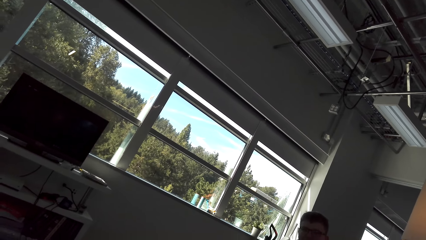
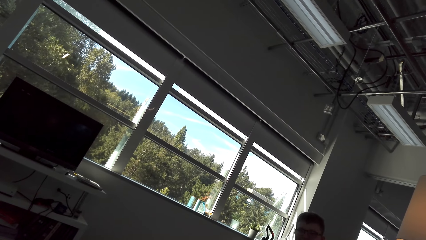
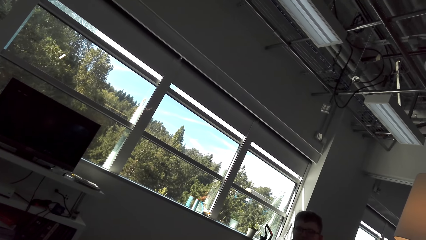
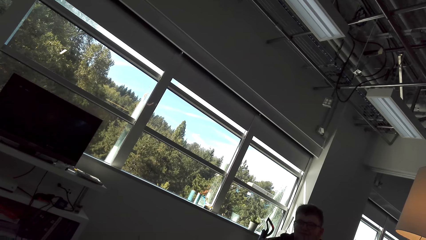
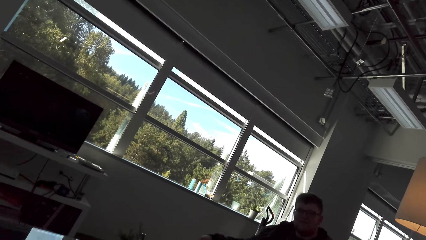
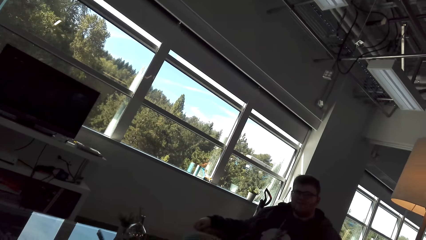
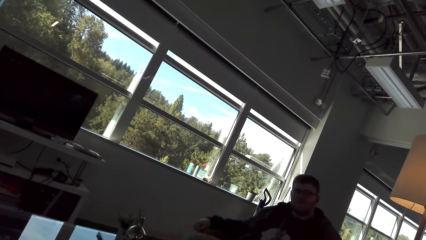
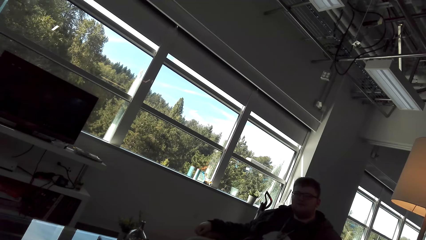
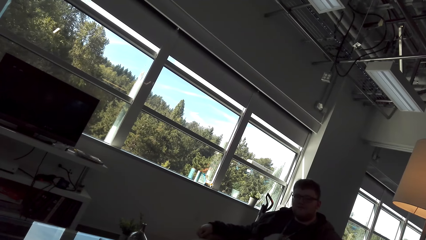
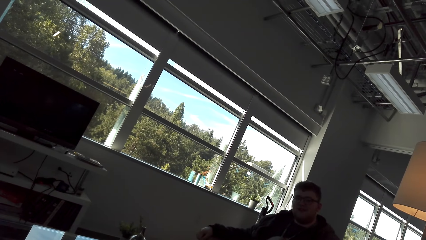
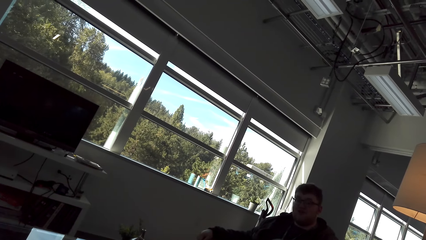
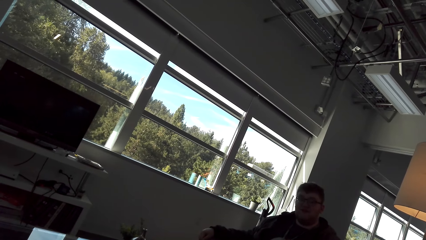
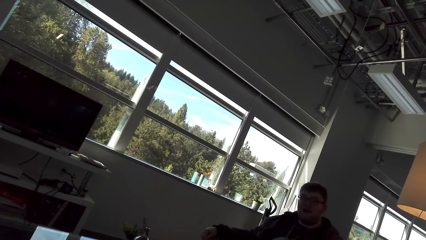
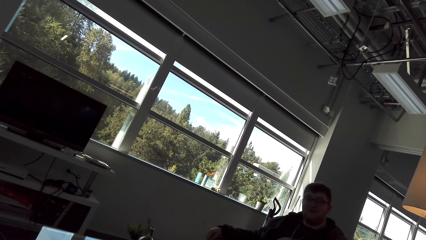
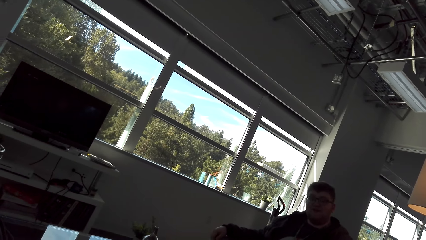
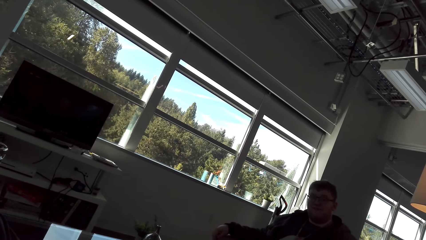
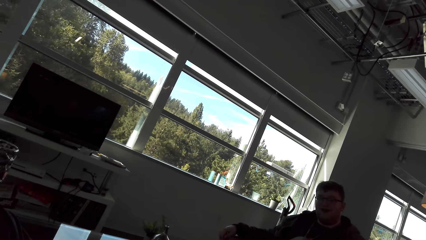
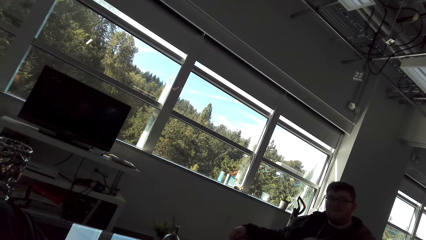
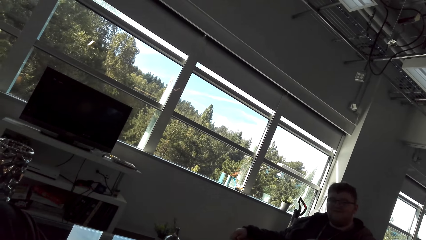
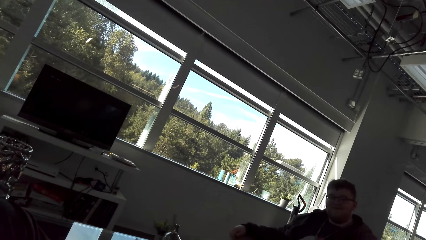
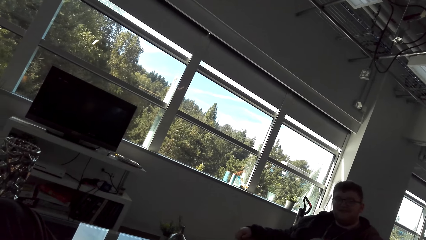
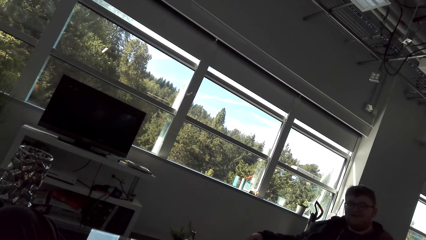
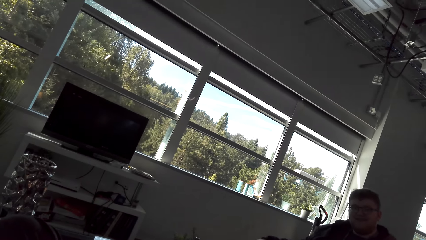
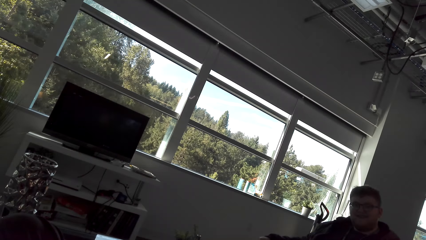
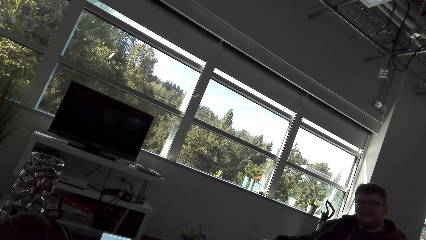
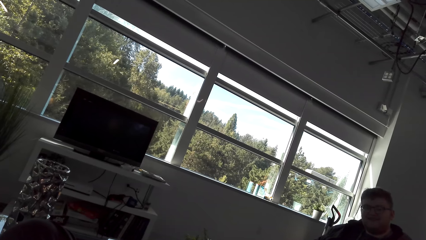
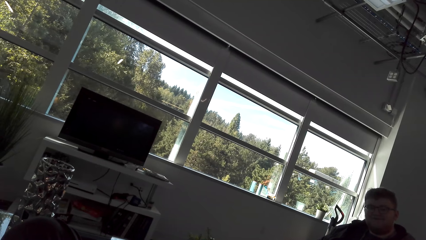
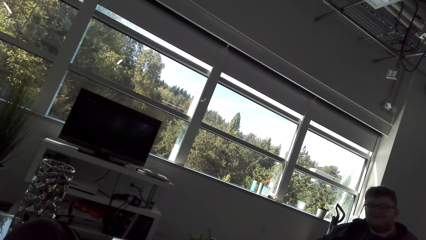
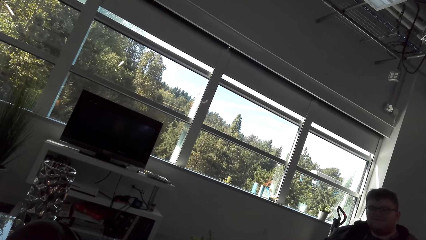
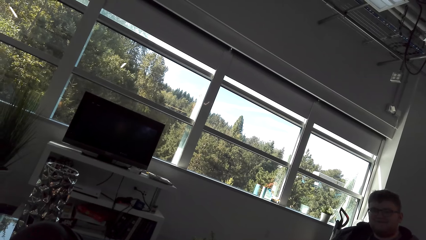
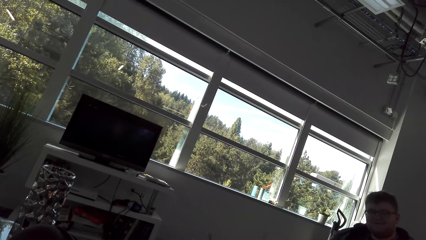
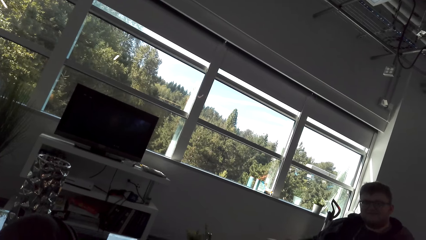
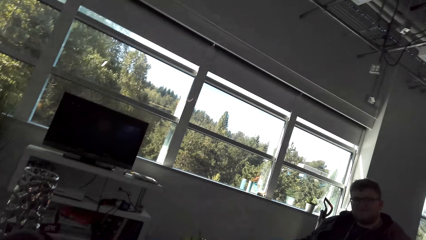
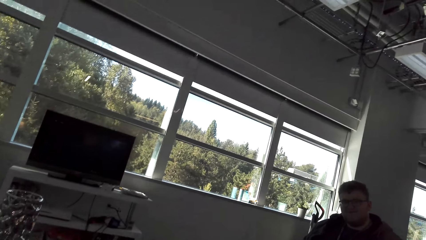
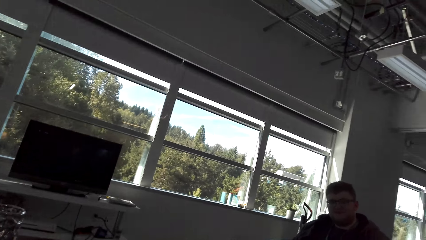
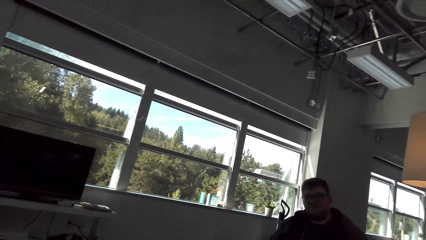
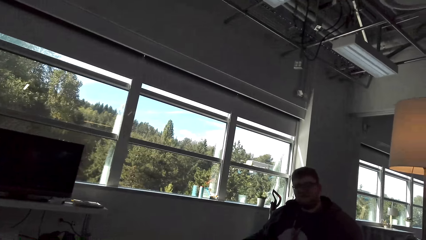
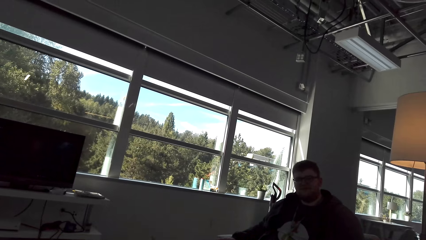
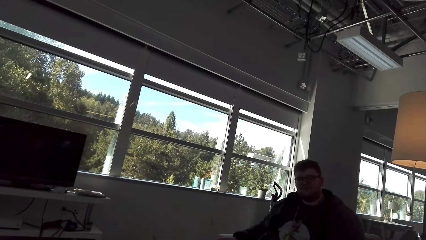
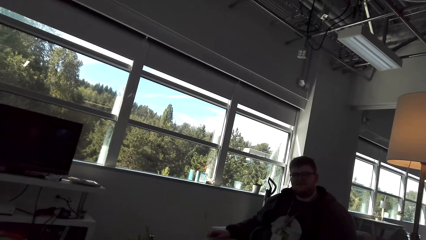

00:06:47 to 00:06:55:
A man talks.

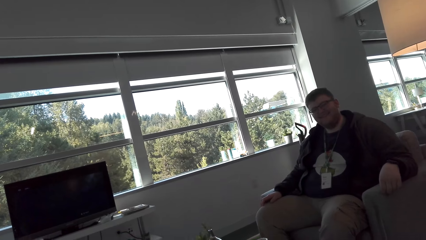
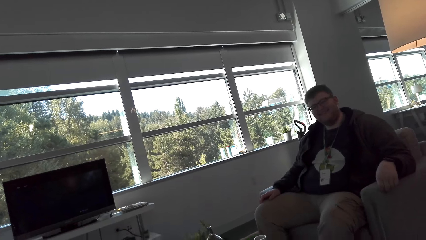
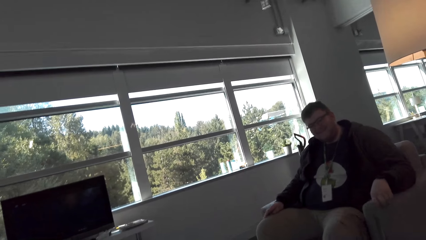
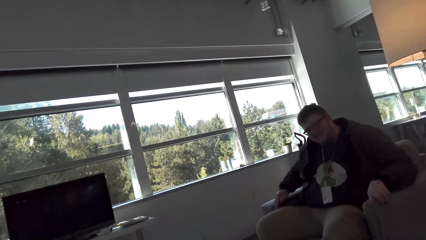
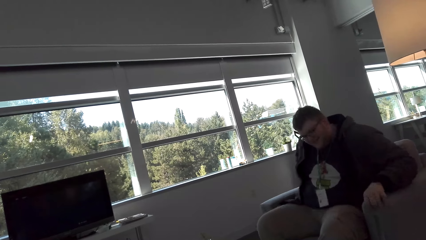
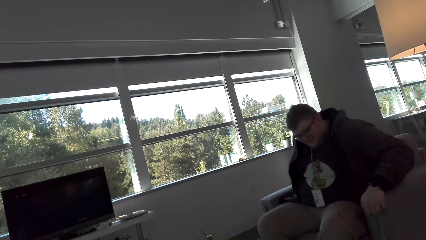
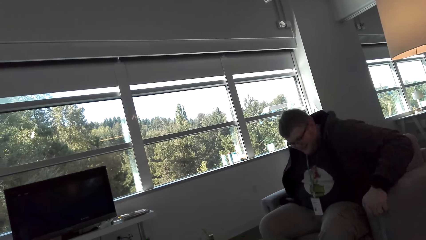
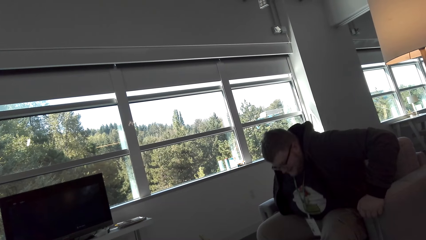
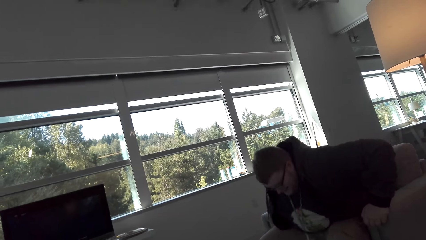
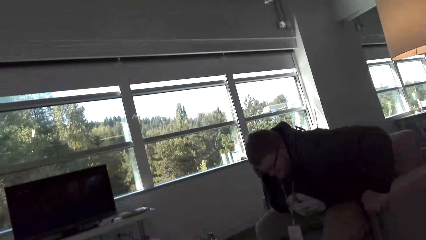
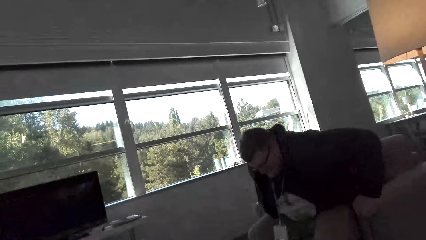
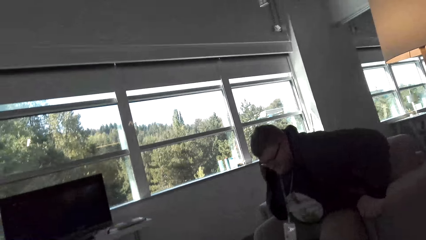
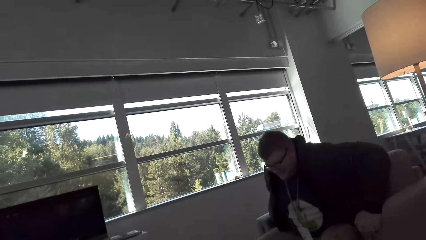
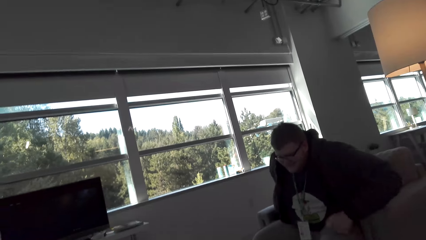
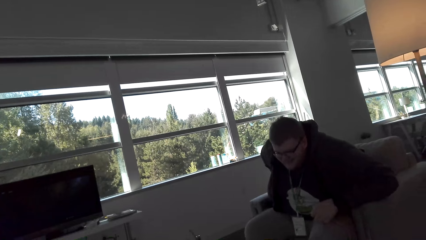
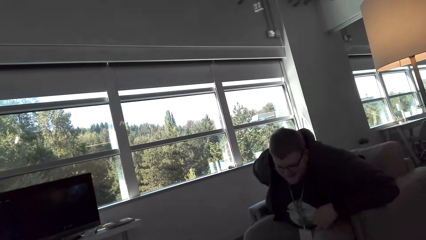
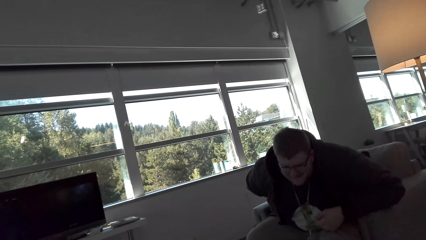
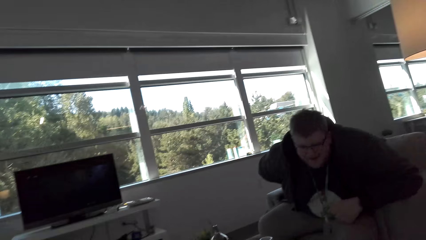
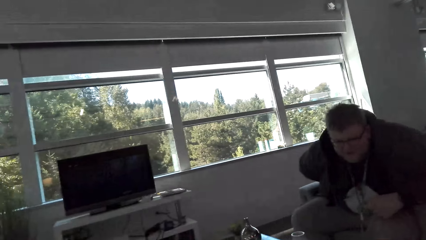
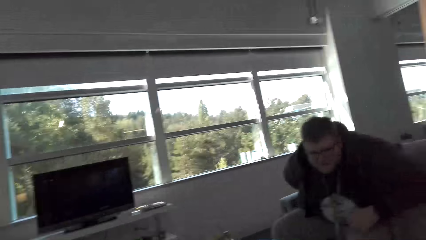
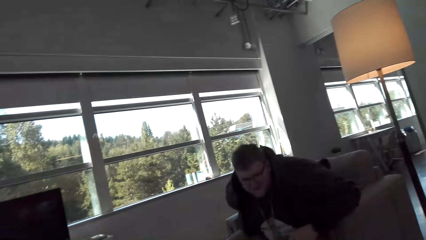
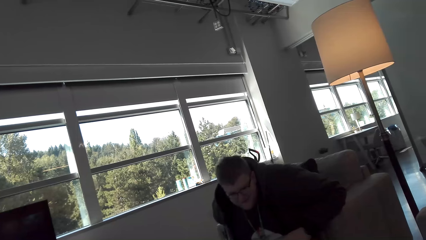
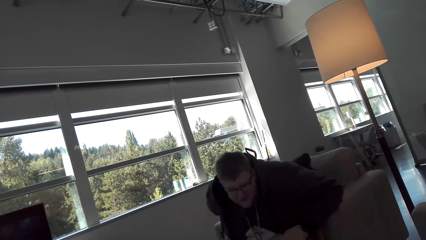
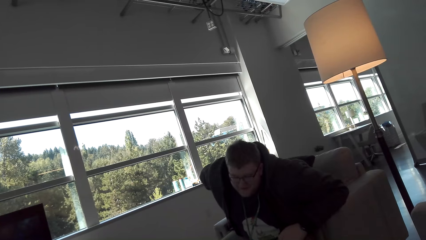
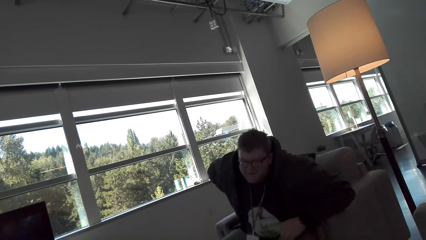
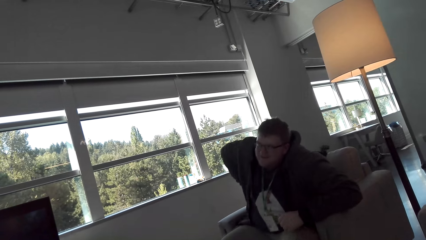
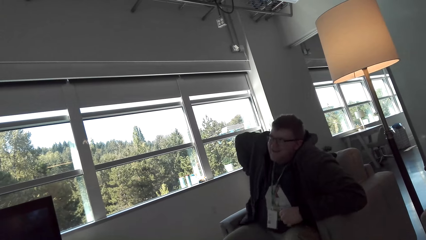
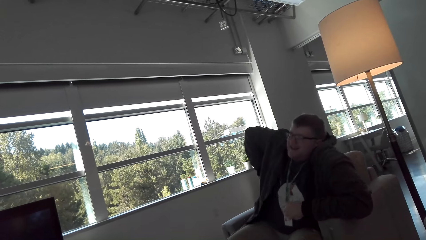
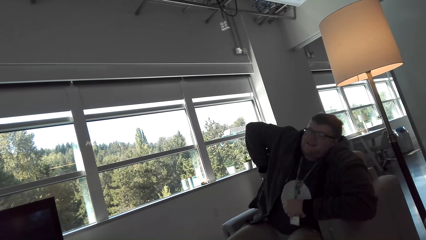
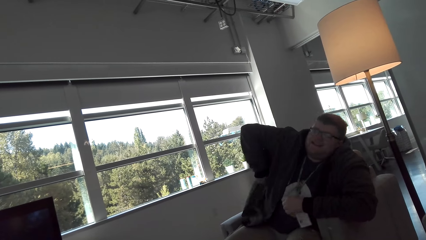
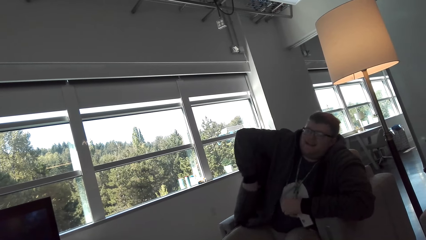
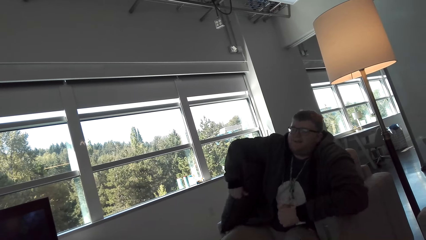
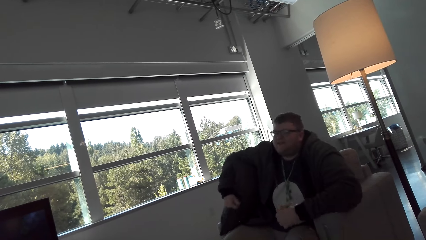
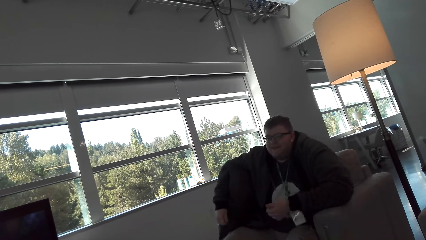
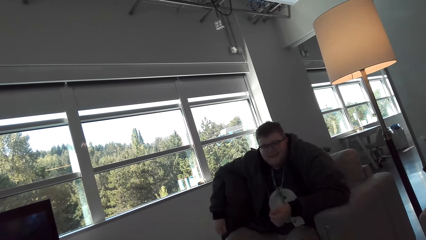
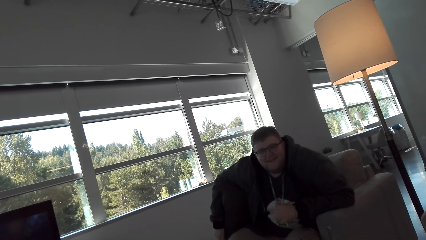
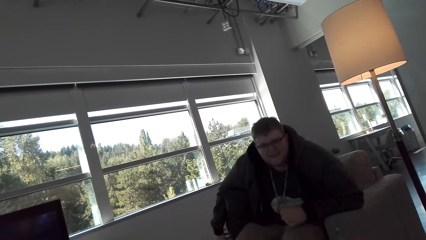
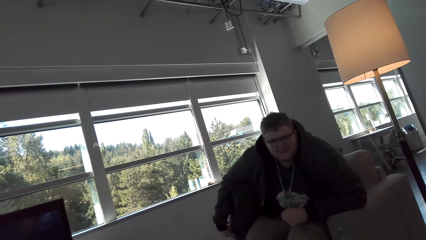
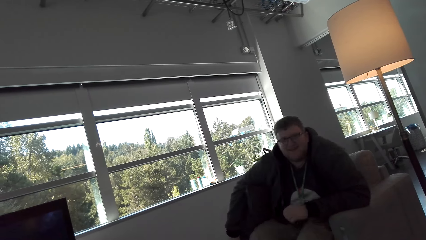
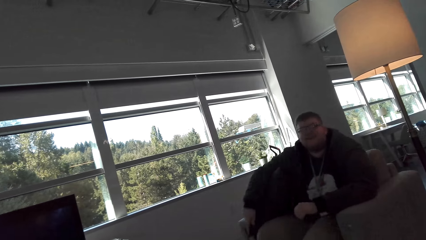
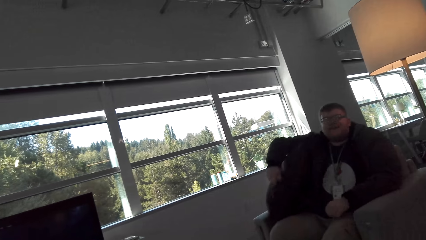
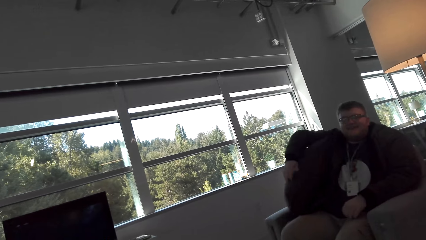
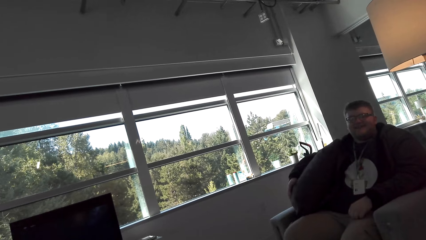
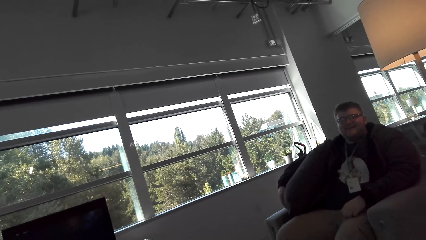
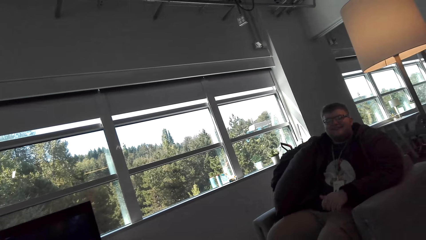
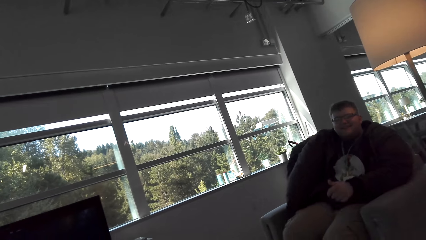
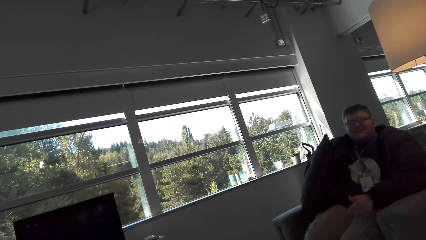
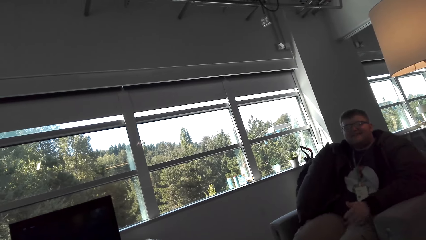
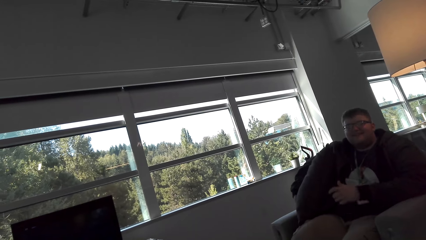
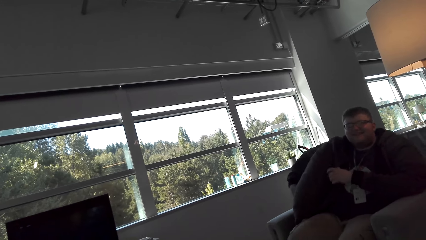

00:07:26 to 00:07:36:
A man moves on a seat.
